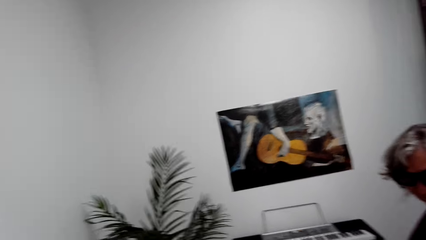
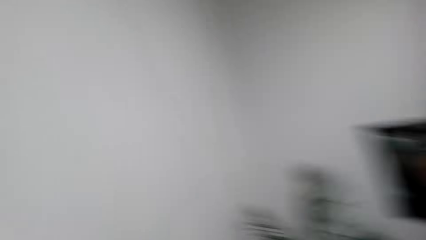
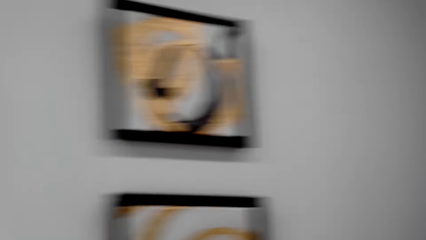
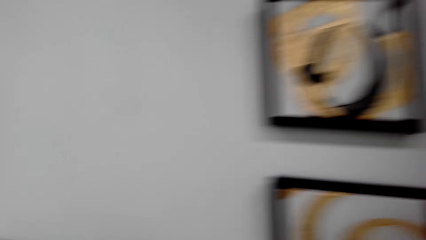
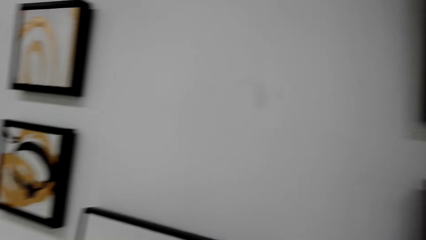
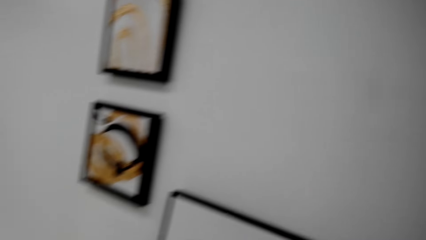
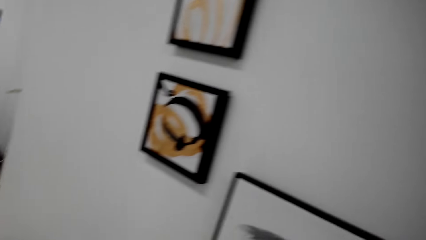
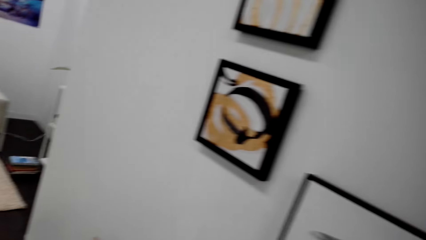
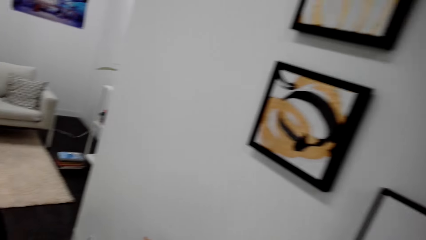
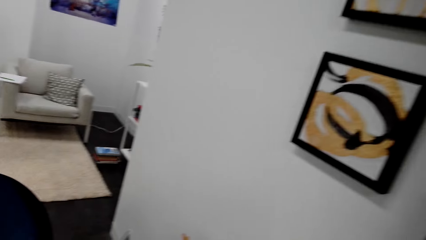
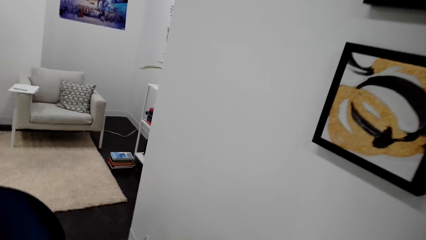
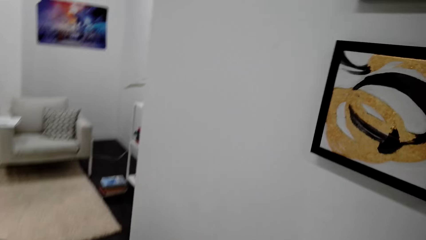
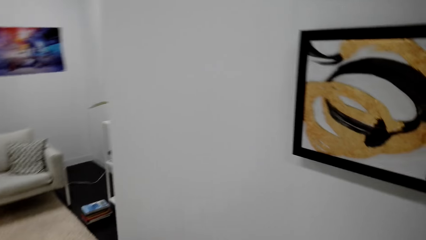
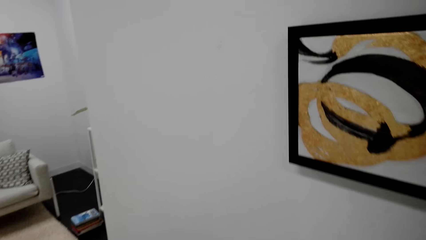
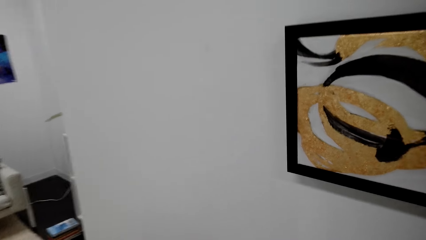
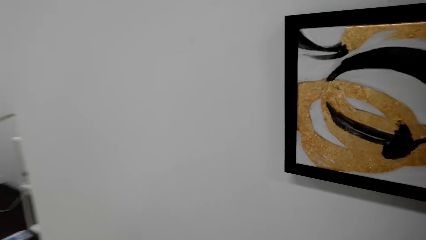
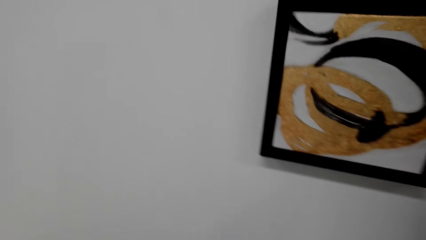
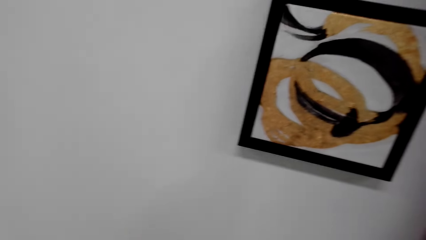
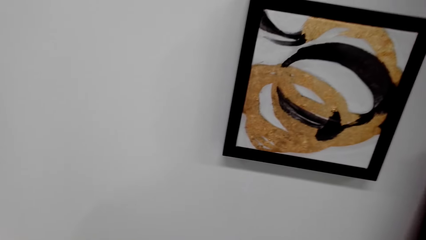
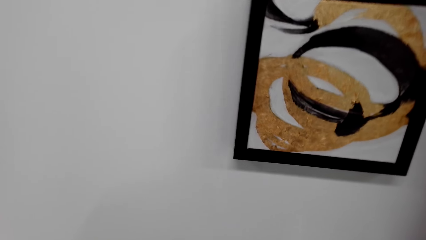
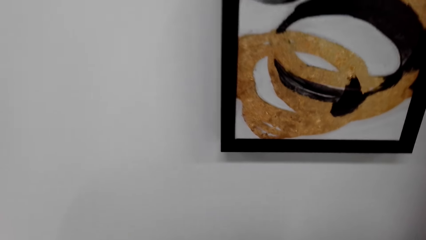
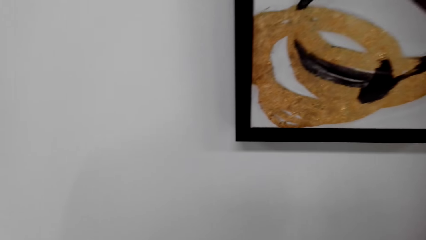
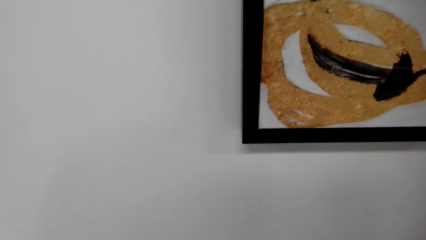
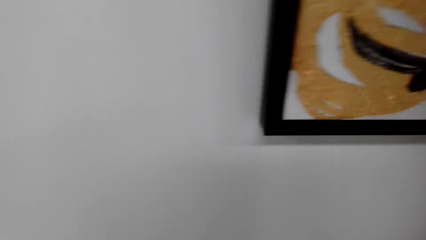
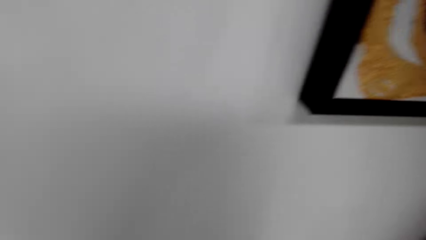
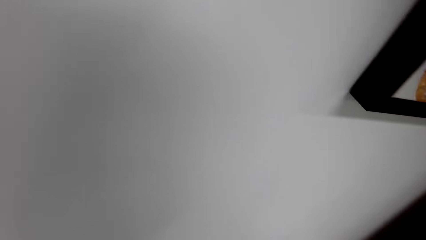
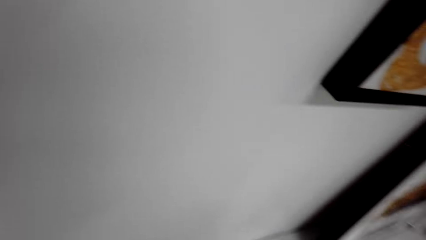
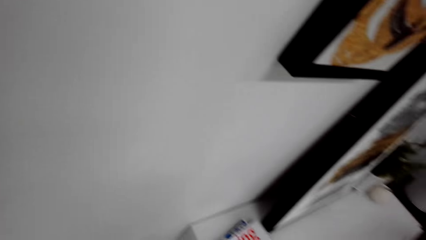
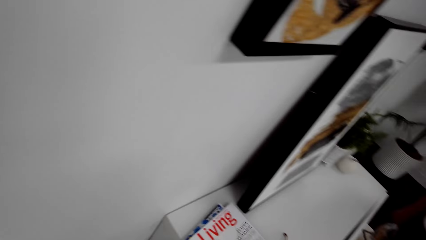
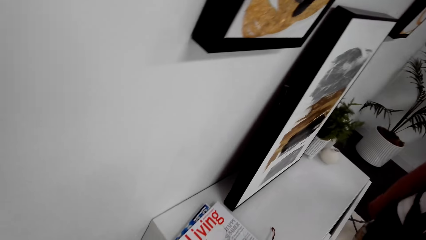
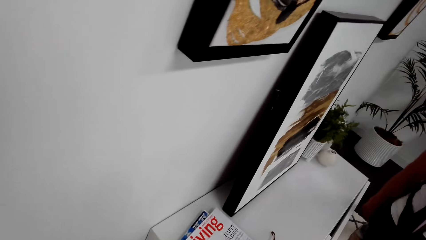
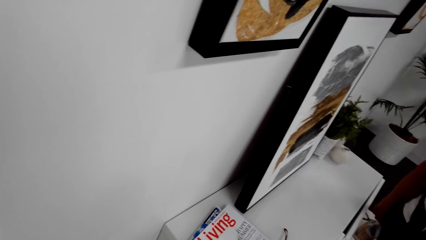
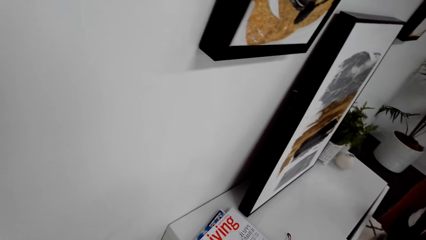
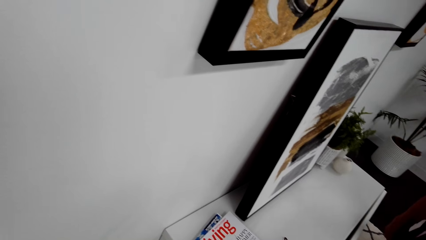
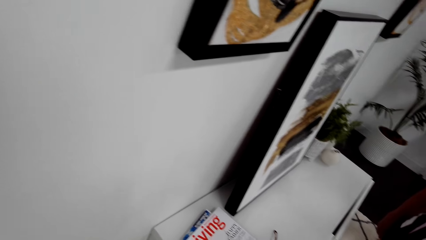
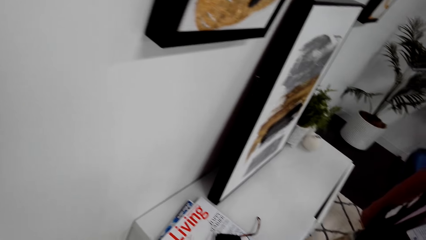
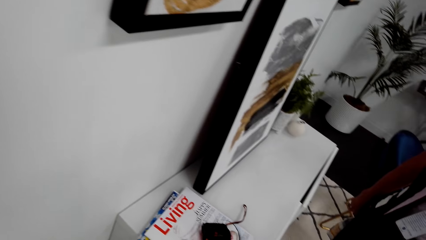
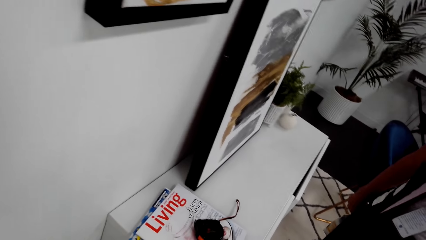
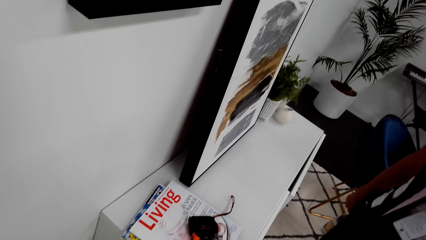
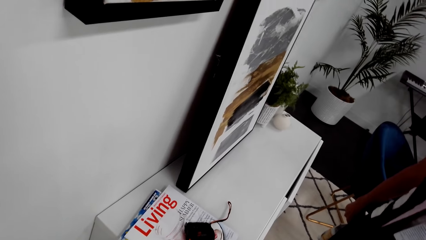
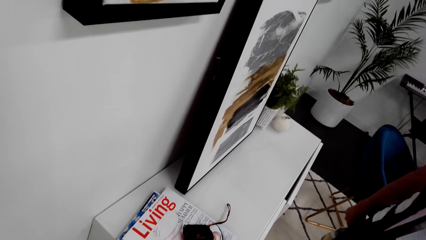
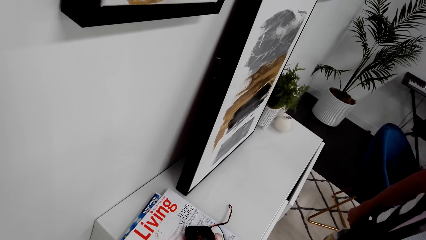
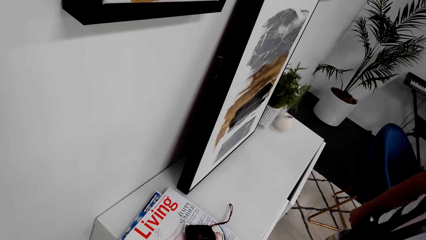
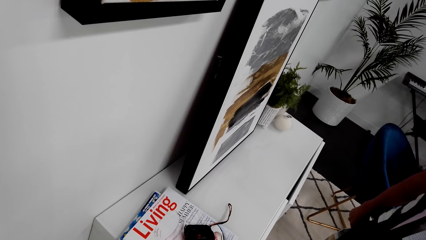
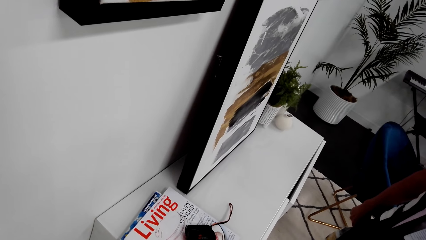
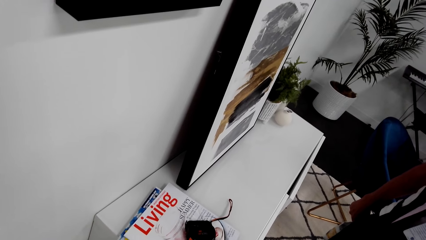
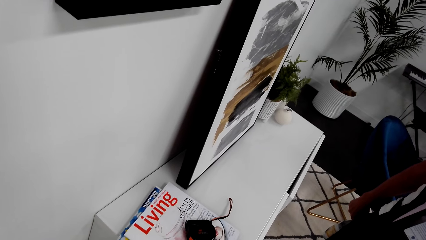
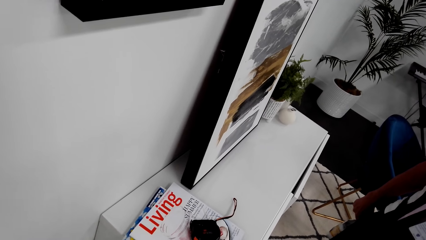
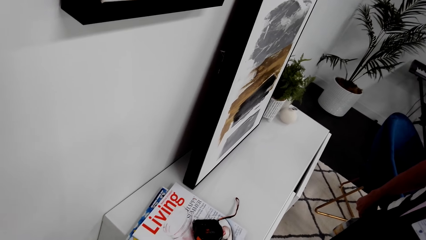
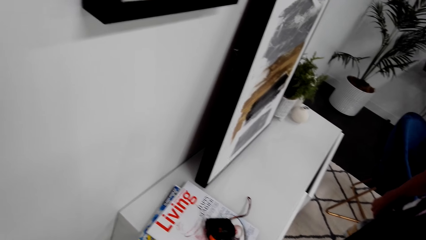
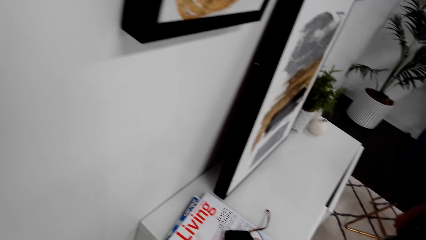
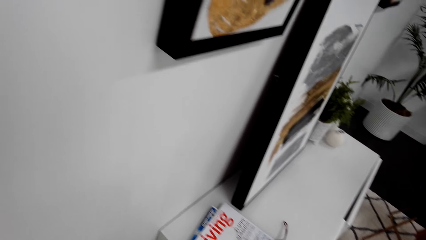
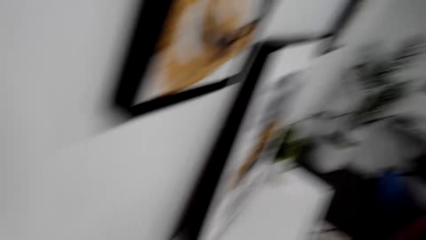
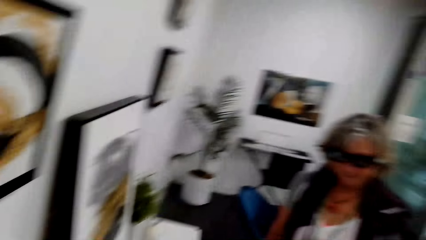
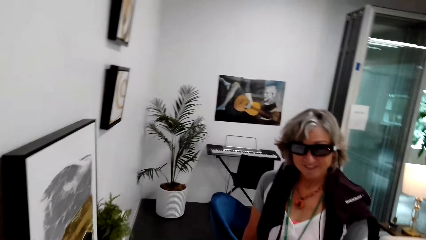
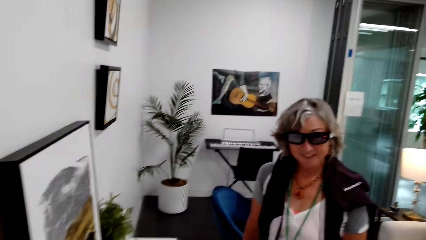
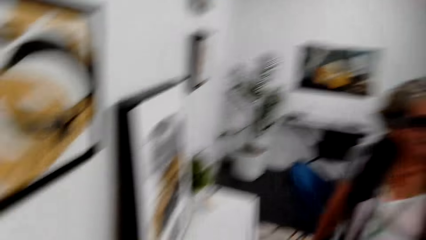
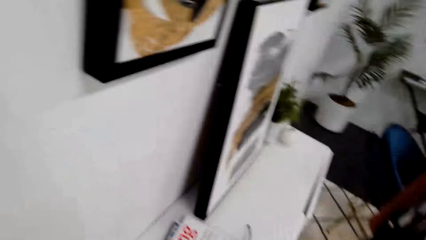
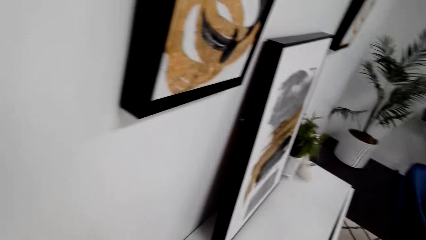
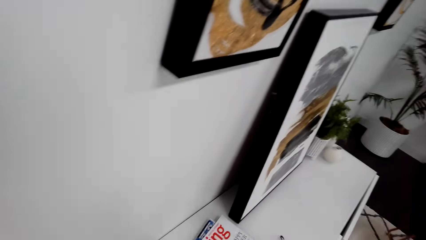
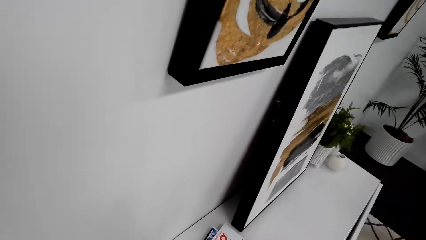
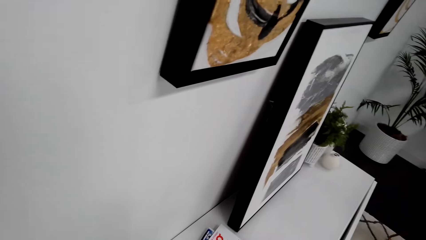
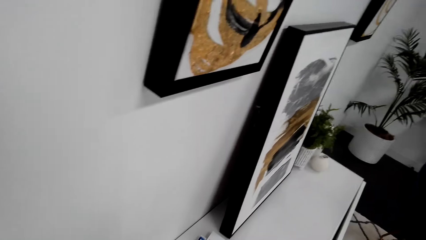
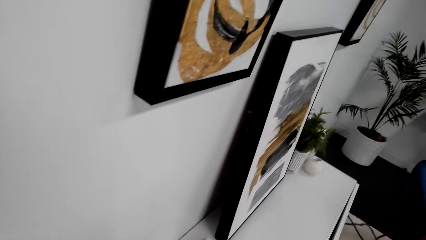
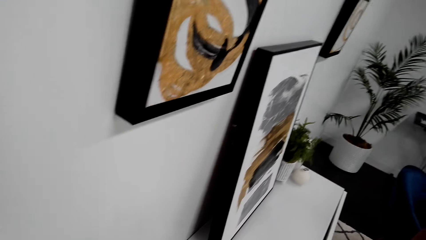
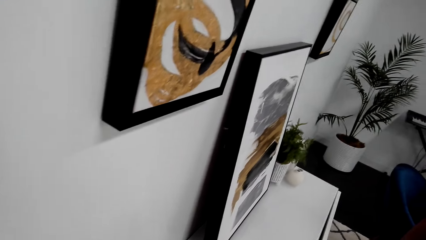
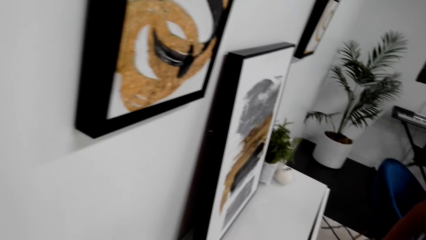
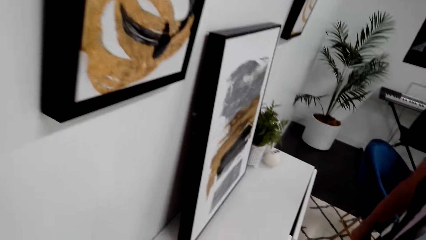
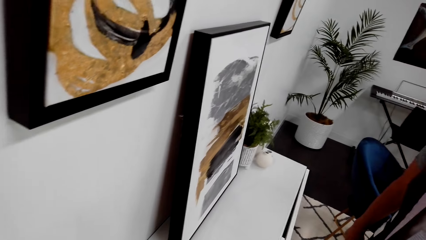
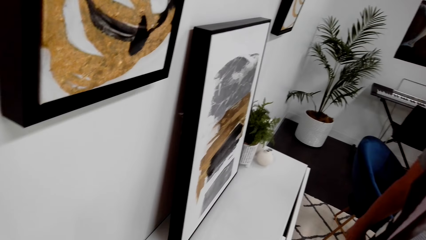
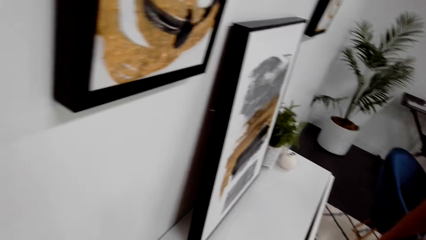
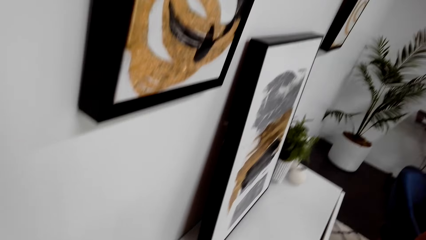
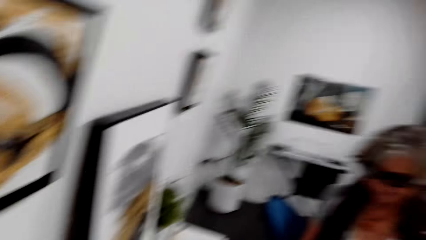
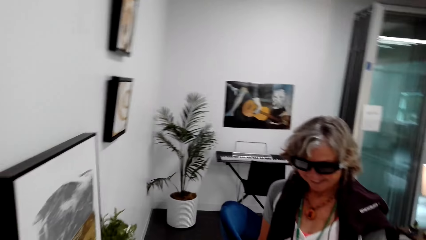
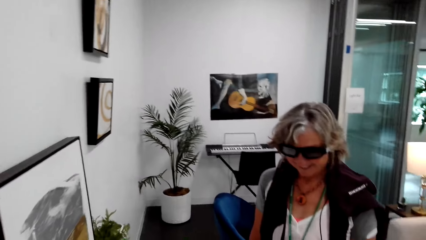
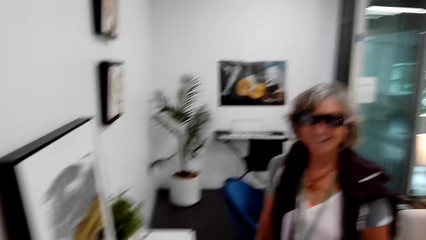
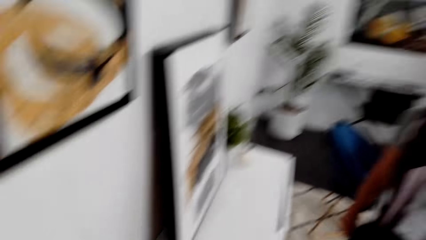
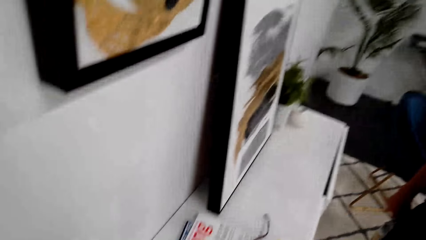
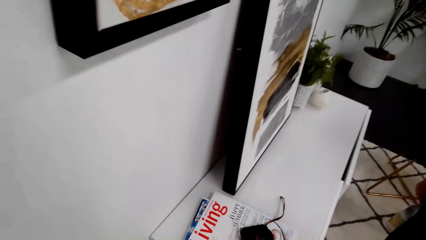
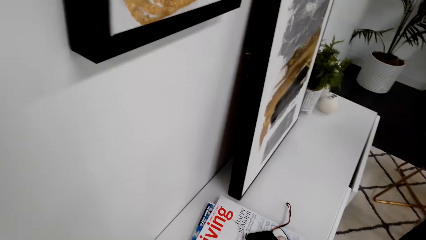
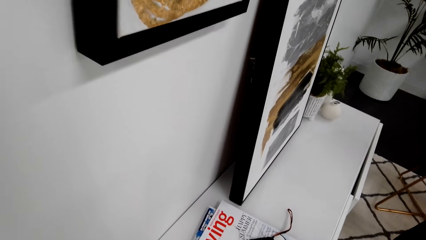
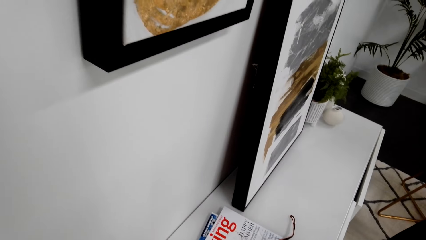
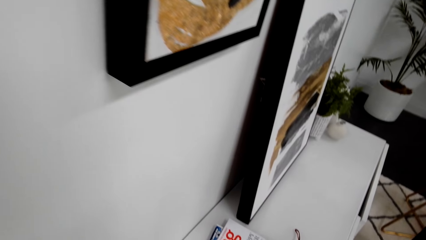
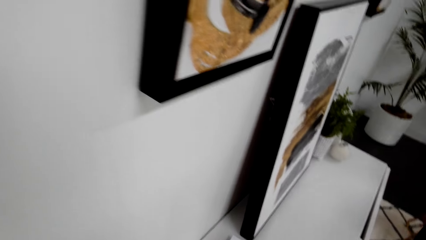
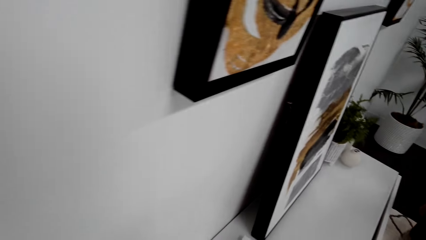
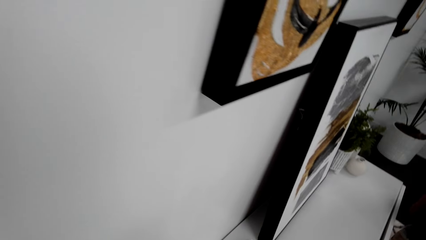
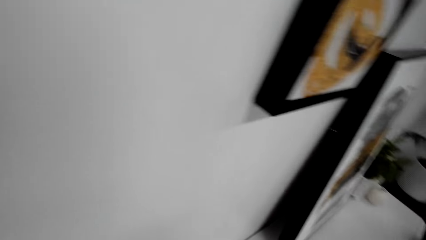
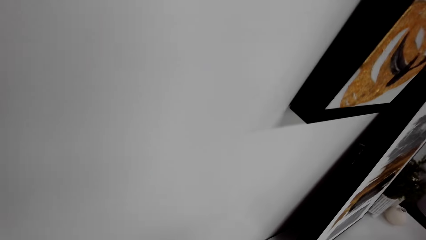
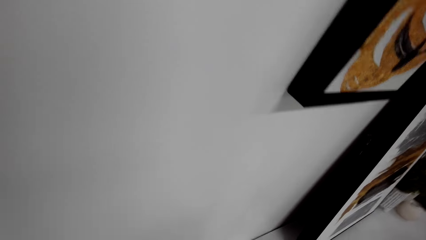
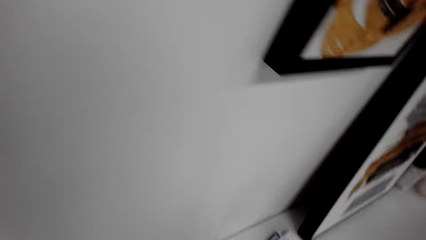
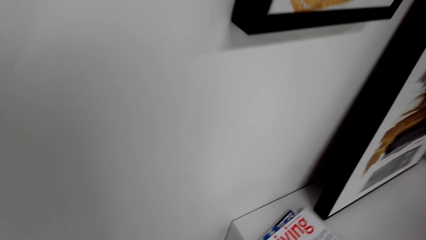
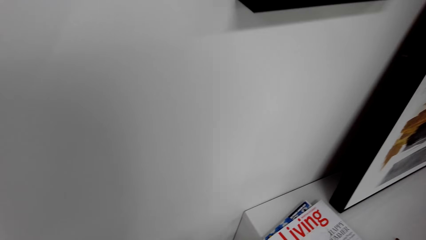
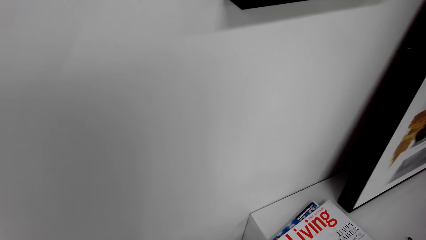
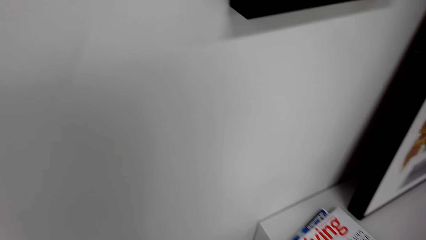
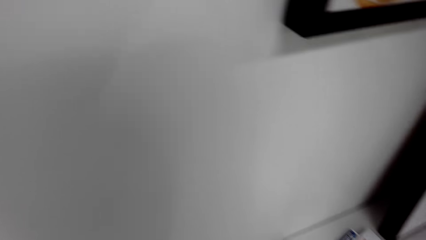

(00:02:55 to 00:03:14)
The camera wearer looks around and talks with a lady. They talk with the lady and do something. They look at the lady. They talk with the lady, beat the drum, and look around. They talk with the lady and look around.
